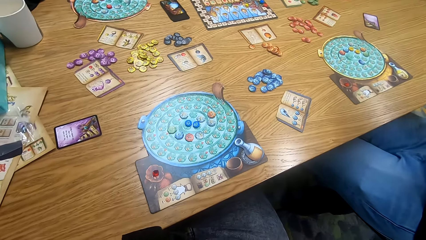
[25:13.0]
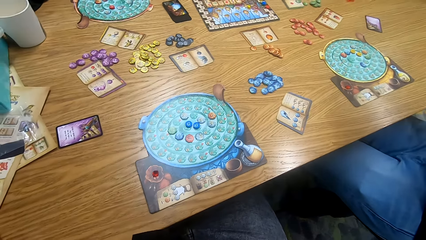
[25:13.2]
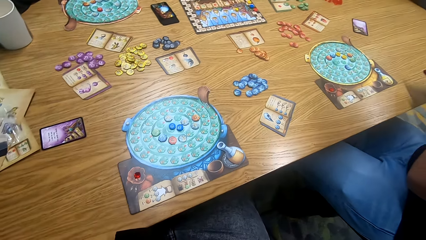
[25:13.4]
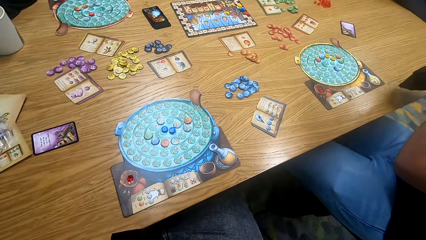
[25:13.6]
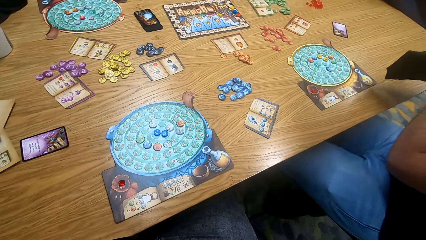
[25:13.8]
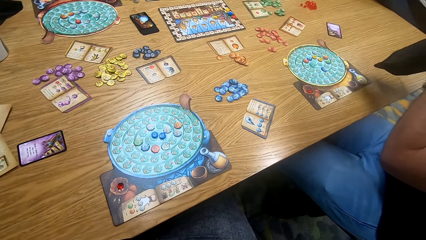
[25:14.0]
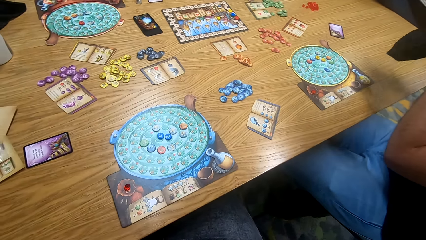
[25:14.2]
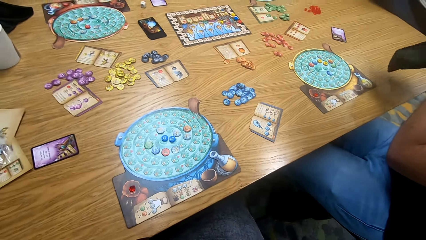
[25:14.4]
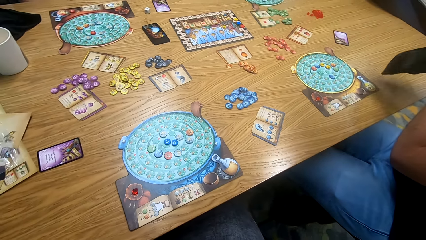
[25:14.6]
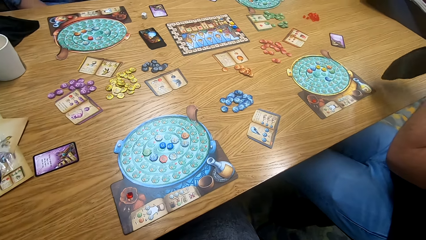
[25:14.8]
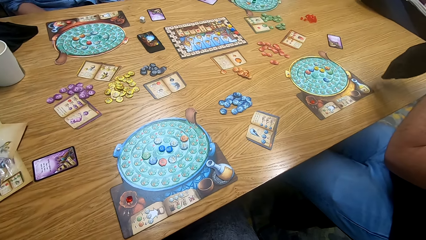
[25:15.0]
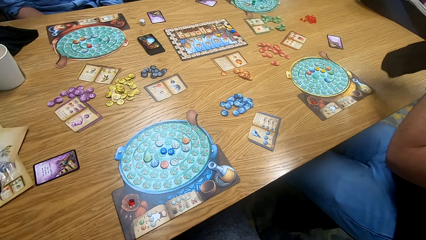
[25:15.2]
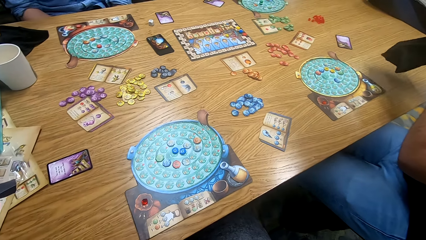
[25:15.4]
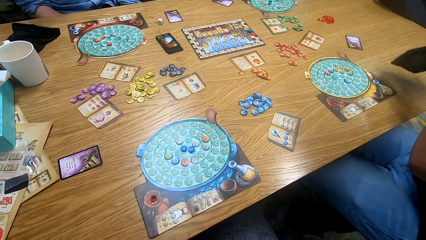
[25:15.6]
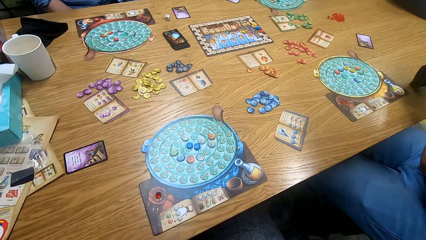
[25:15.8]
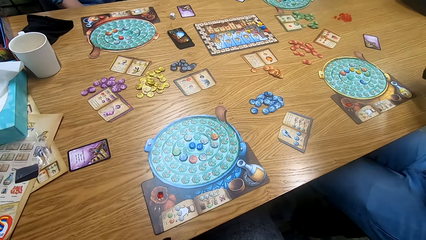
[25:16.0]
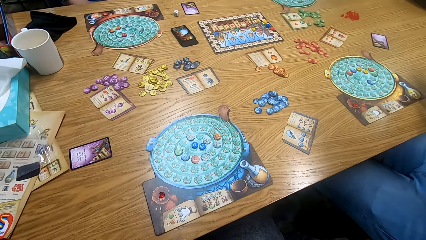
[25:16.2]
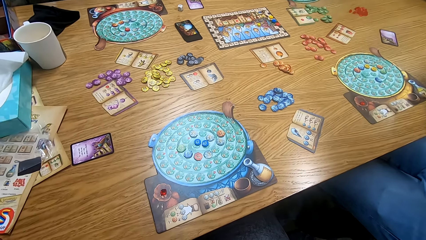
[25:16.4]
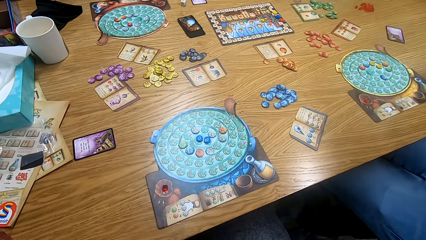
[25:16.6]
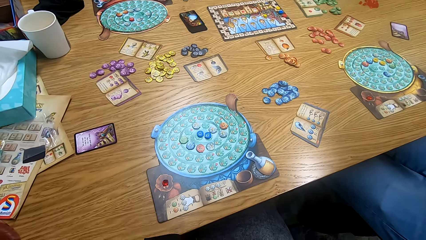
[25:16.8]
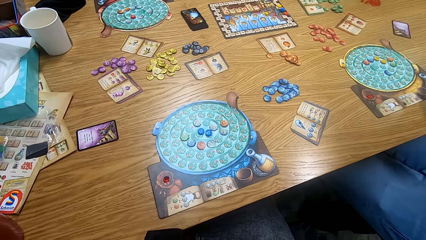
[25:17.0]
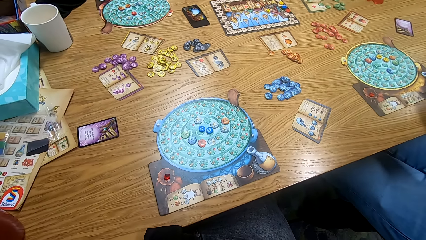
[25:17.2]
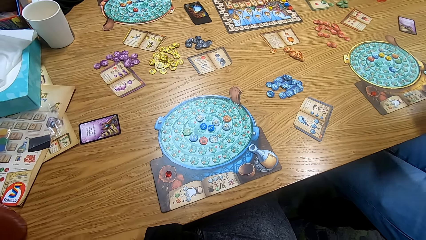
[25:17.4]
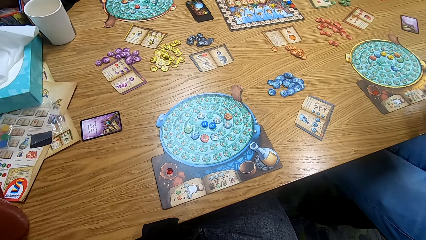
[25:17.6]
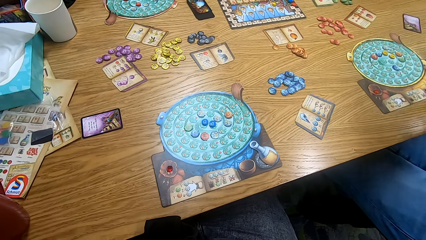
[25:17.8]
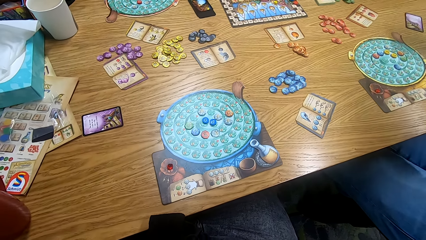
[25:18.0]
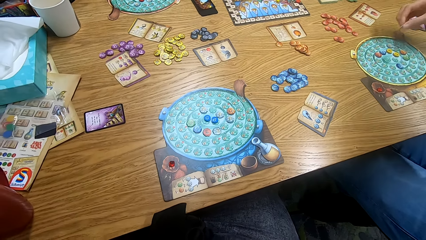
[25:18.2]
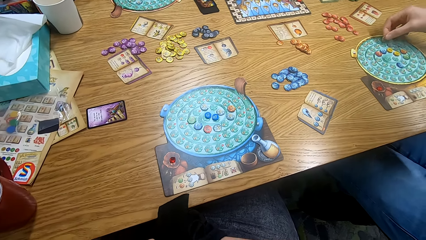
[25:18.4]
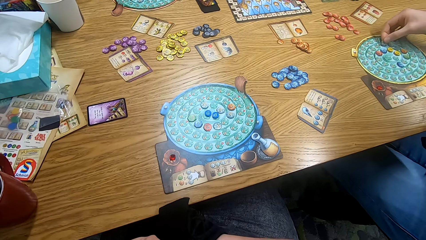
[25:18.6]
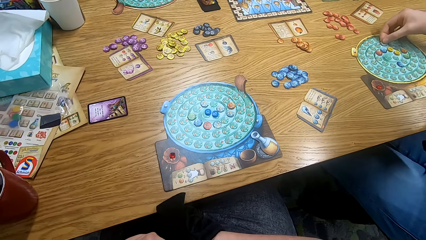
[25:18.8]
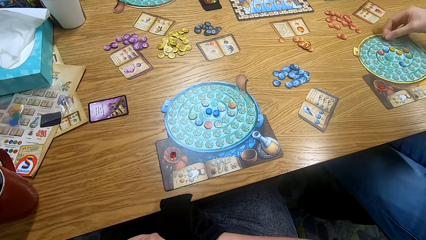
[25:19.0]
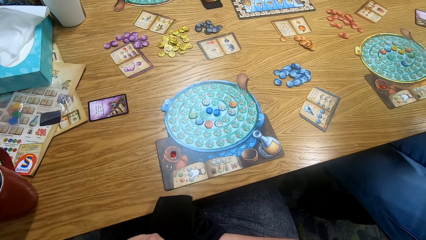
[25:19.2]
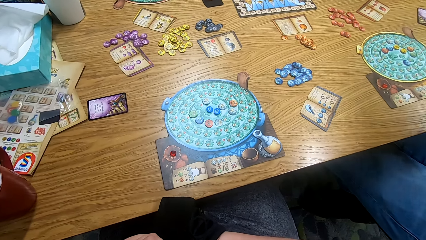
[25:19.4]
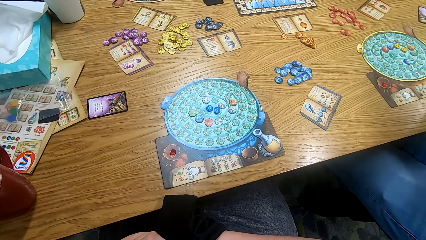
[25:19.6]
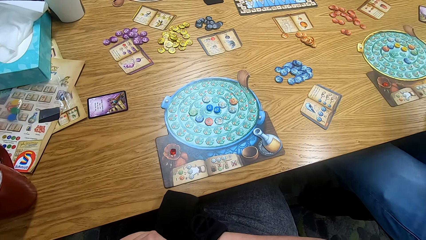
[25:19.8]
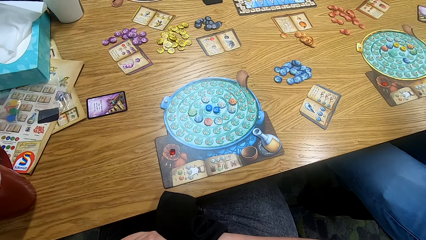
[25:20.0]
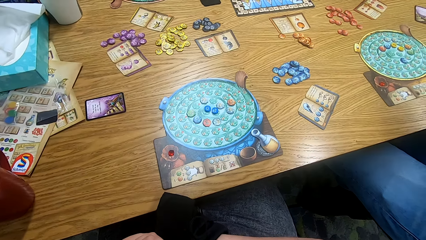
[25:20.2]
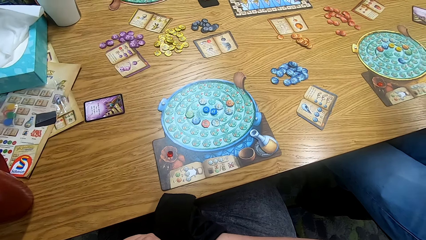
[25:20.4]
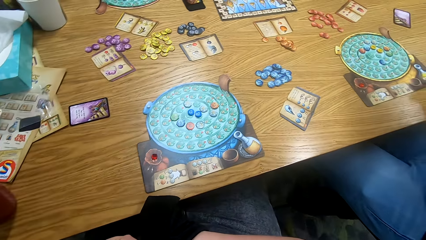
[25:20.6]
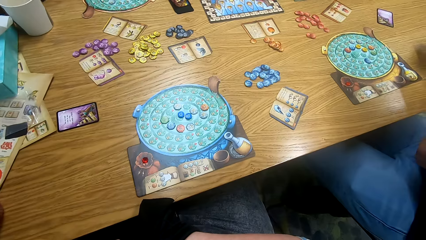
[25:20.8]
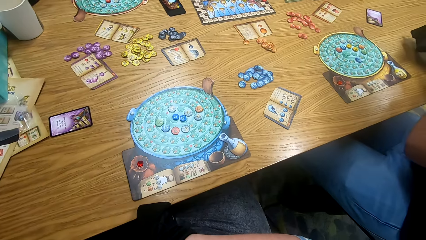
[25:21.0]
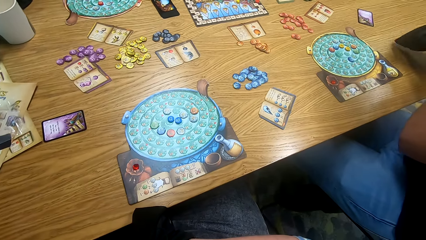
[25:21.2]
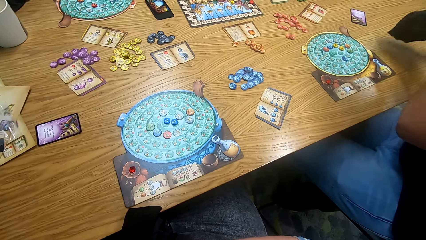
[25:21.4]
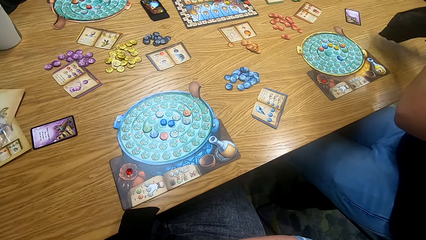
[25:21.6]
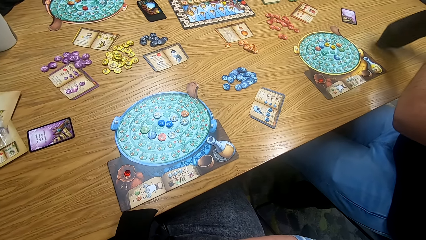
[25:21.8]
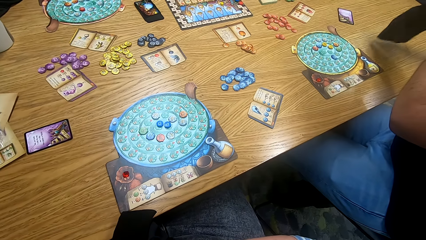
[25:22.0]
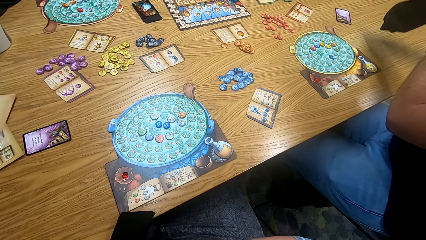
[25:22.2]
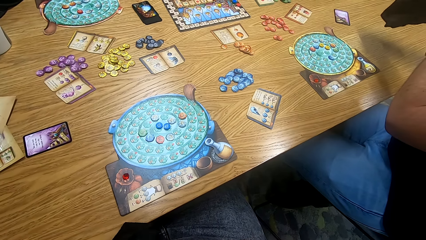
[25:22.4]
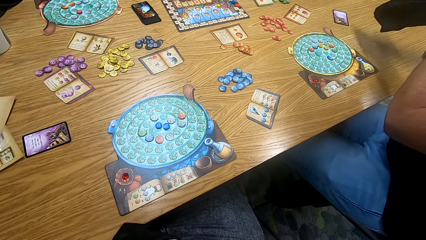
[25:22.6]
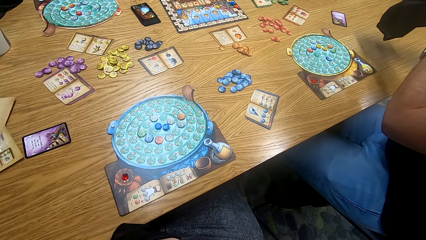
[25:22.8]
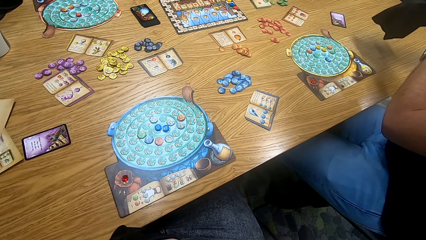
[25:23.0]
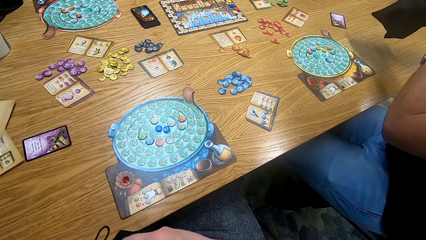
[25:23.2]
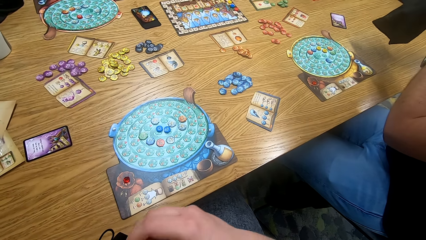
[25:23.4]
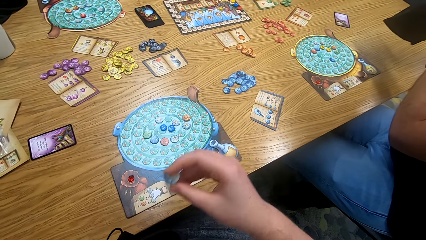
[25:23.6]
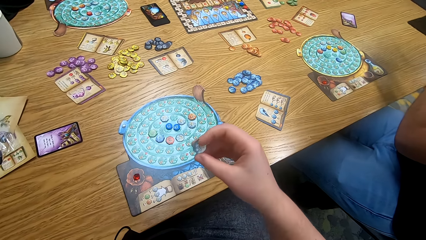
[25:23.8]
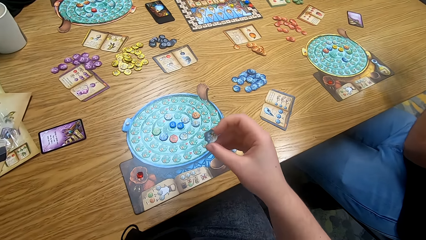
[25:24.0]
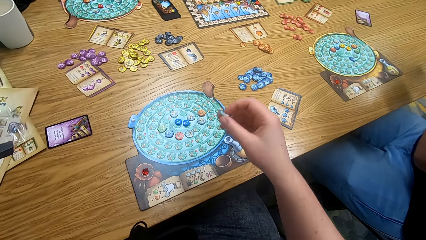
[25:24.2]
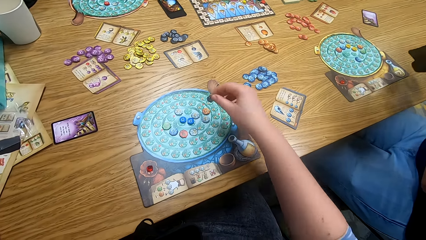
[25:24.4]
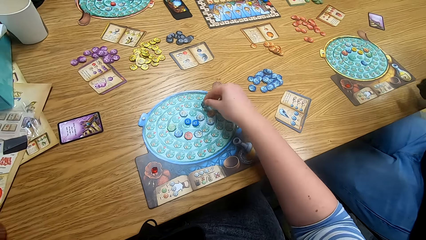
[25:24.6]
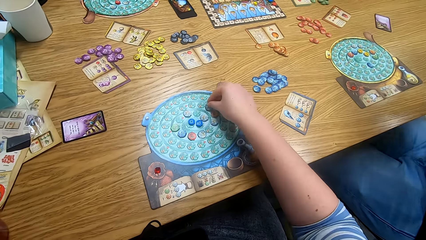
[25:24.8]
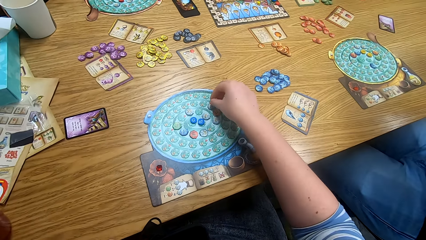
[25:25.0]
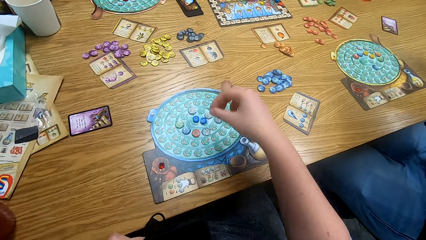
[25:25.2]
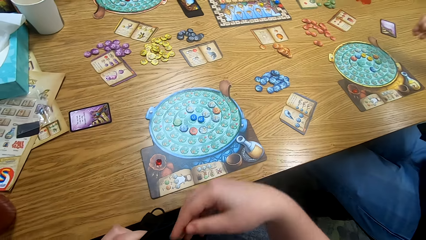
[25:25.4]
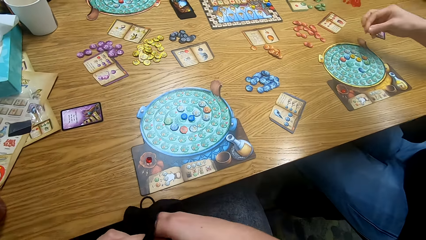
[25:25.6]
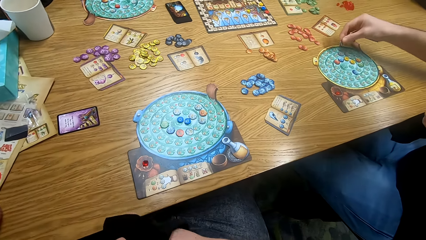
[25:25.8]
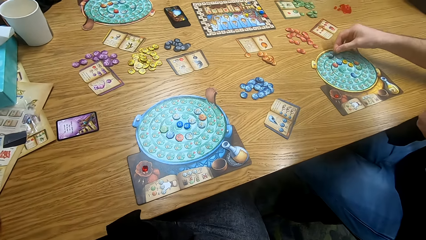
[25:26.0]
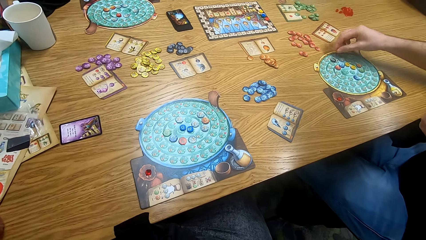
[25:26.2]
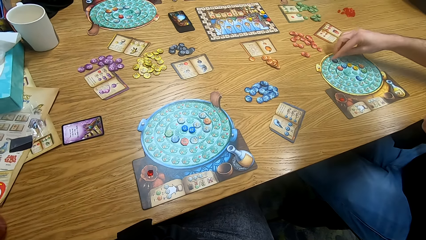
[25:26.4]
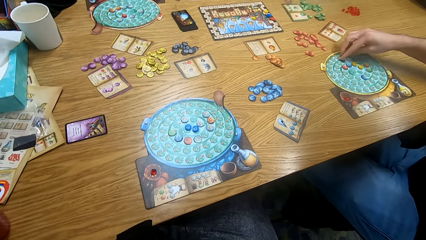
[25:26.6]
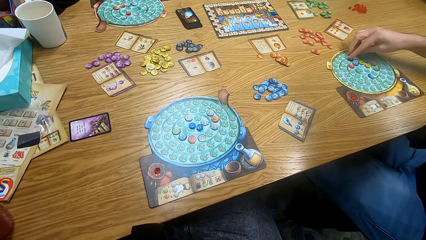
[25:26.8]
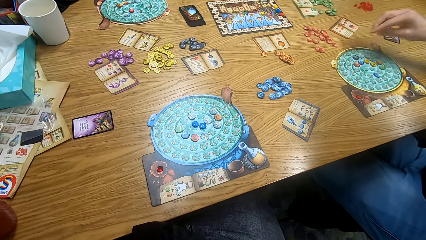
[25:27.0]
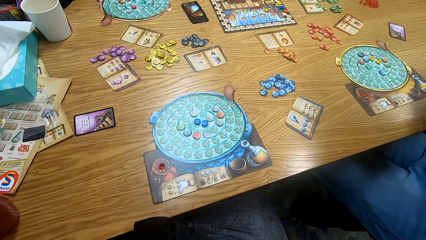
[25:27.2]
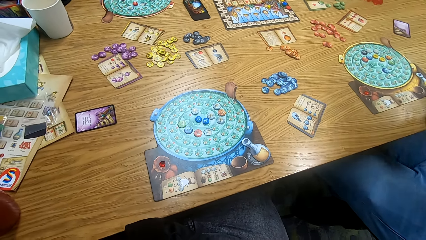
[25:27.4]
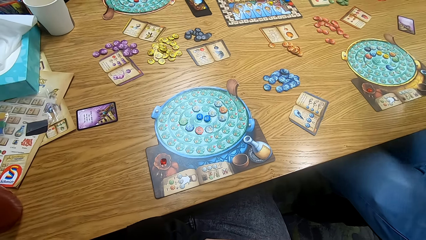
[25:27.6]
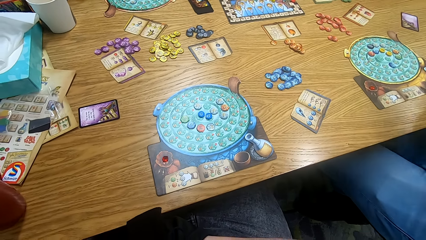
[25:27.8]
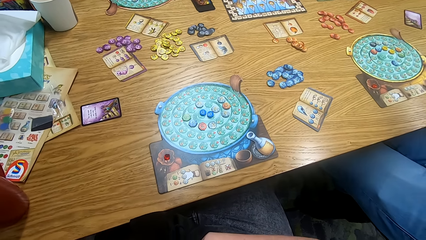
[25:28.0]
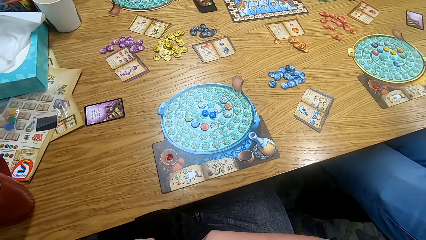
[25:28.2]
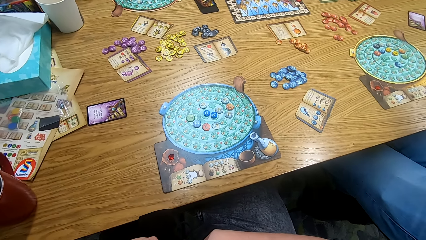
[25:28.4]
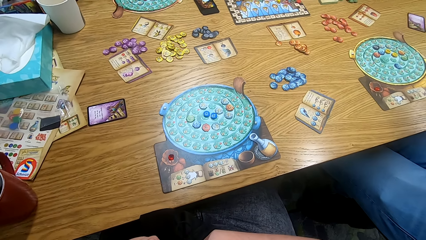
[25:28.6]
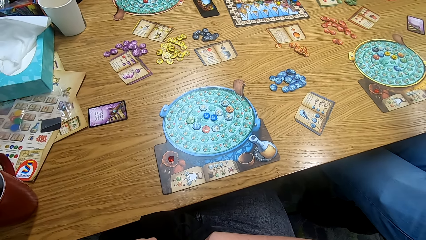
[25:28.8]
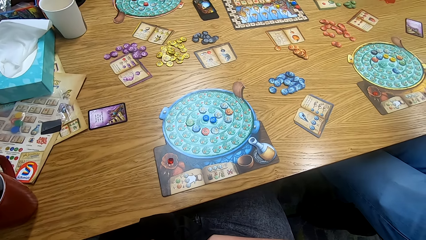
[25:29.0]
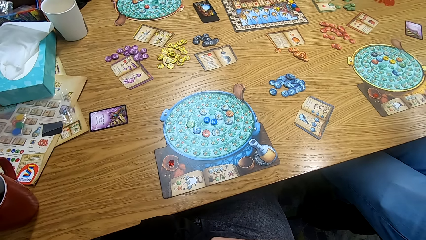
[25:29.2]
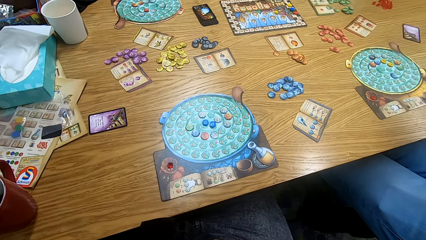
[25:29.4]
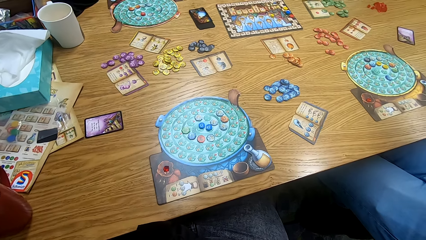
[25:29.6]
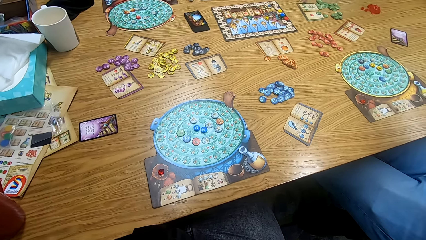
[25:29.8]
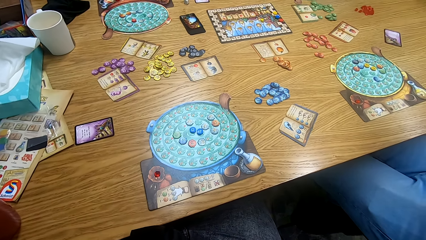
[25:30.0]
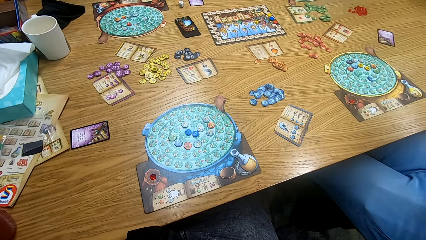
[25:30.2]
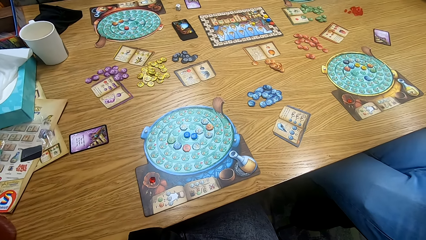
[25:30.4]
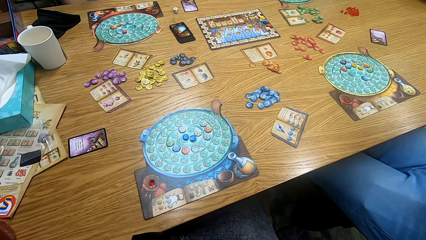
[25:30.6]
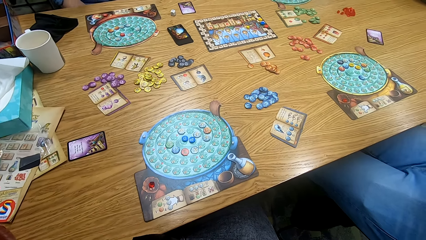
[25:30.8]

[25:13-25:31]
A man plays the game. The camera wearer looks around. The man searches the bag, puts a tile on the game board, and searches the bag. The man plays the game. The camera wearer plays the game. They put a tile on the game board. They look around.
